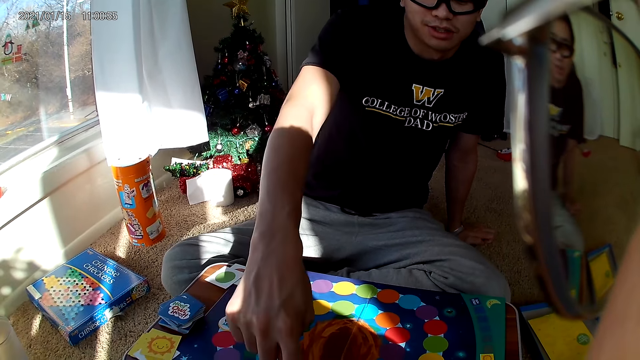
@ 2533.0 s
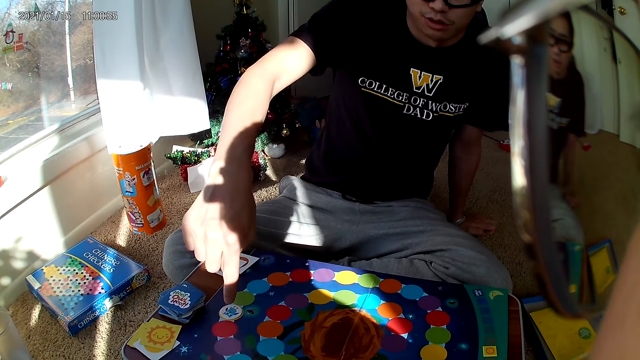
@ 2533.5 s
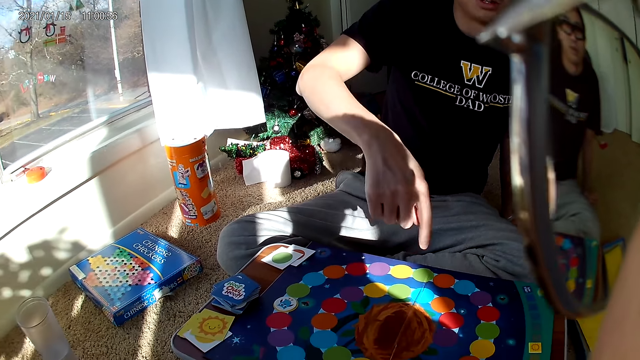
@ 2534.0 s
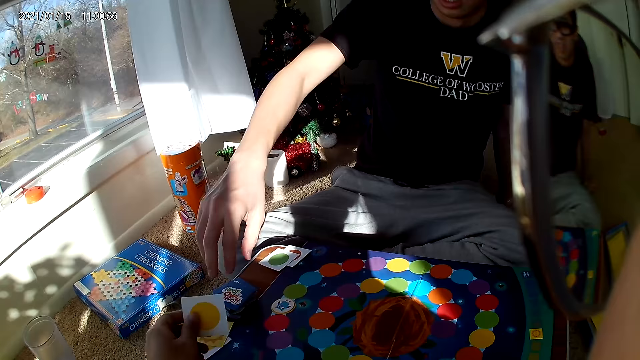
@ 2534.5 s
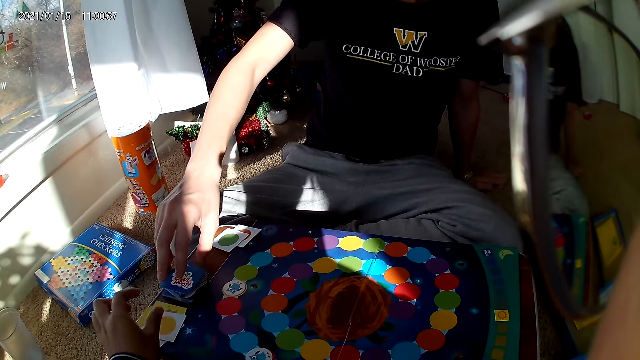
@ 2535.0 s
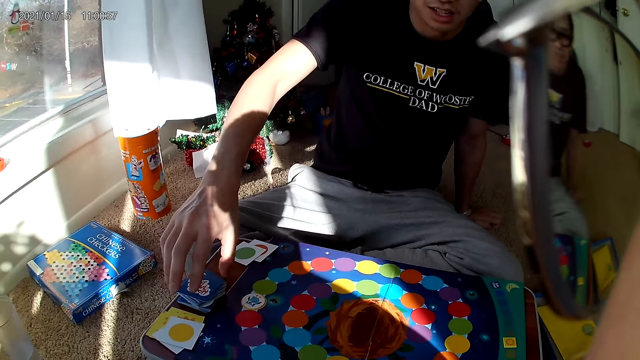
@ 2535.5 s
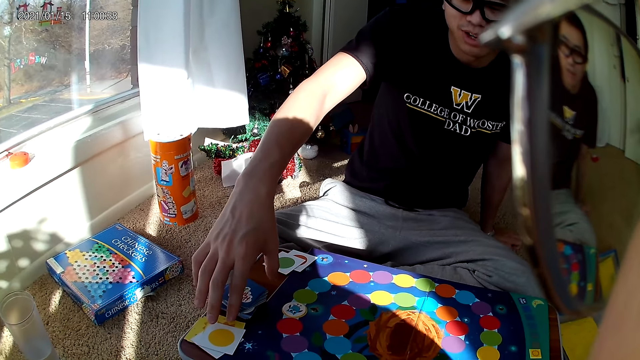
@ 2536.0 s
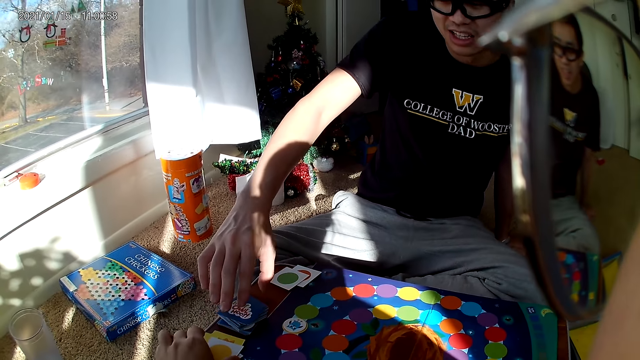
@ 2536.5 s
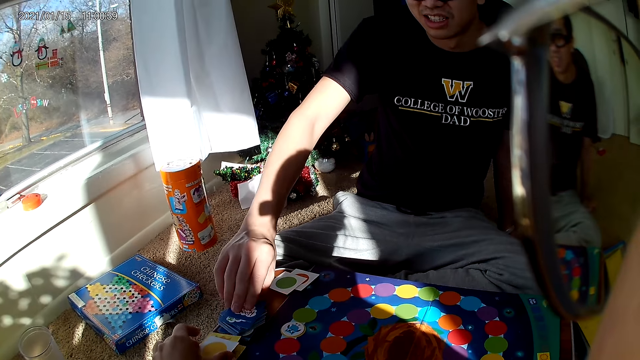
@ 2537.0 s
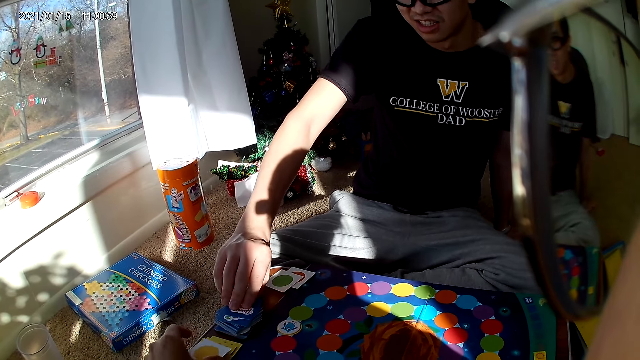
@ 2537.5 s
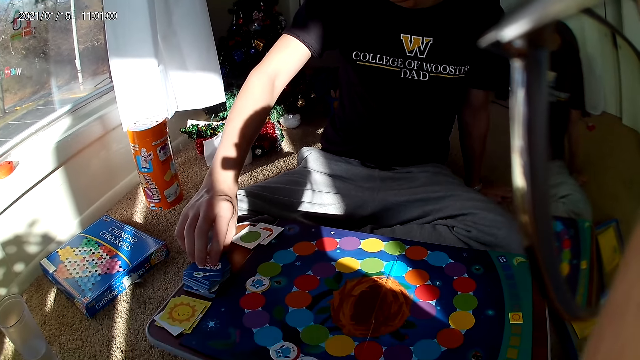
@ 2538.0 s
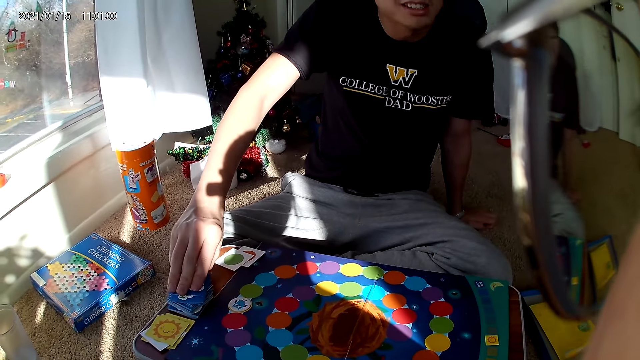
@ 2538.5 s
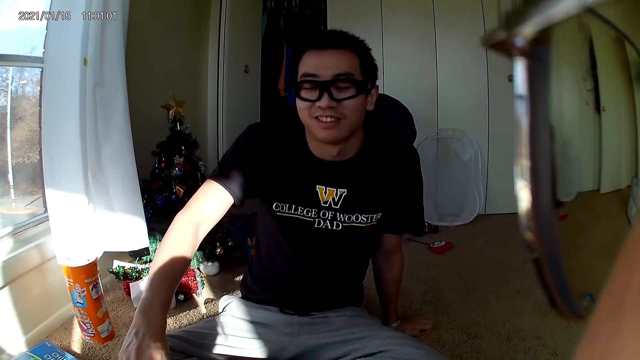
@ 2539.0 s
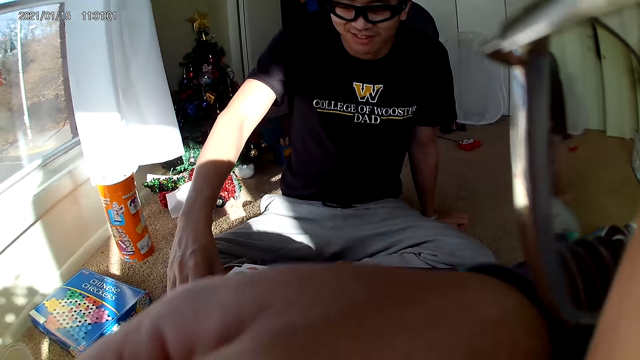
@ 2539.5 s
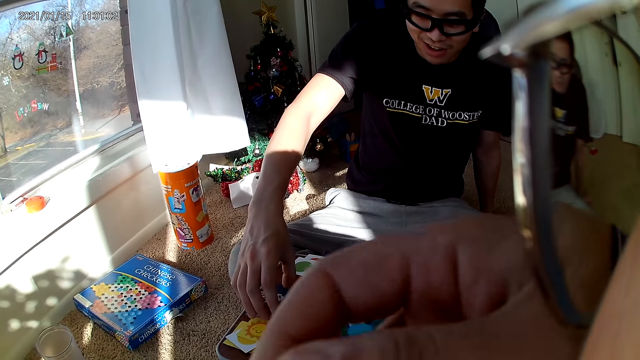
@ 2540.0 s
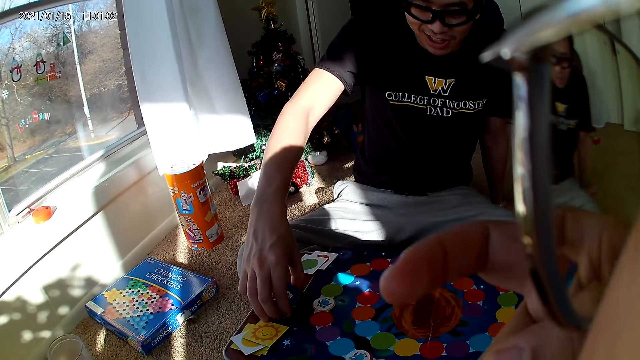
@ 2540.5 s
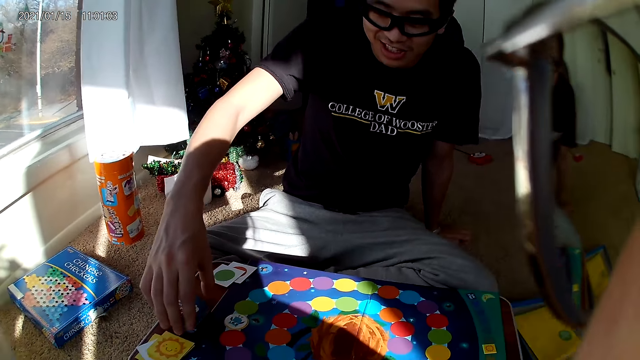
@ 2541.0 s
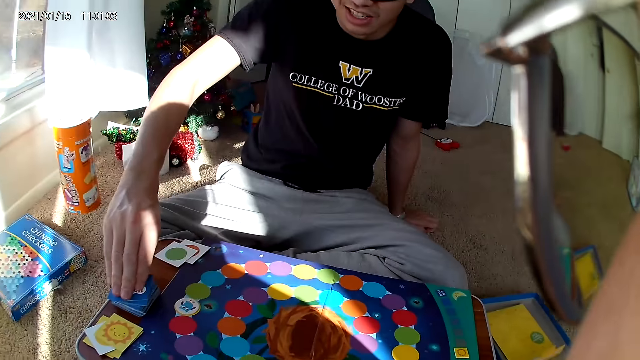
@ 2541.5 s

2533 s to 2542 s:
The camera wearer drops a card on the pile of cards with her left hand. The man takes a card from the card deck. The camera wearer takes back the card on the pile of cards. The man picks a card.

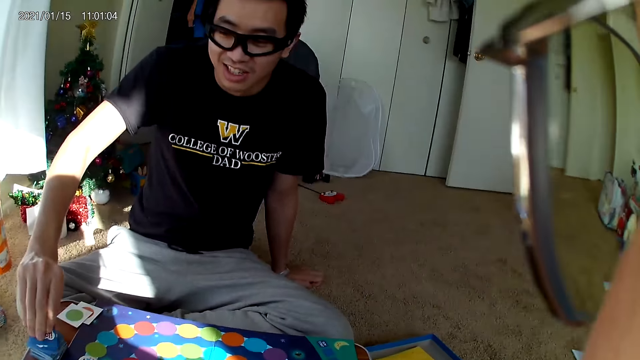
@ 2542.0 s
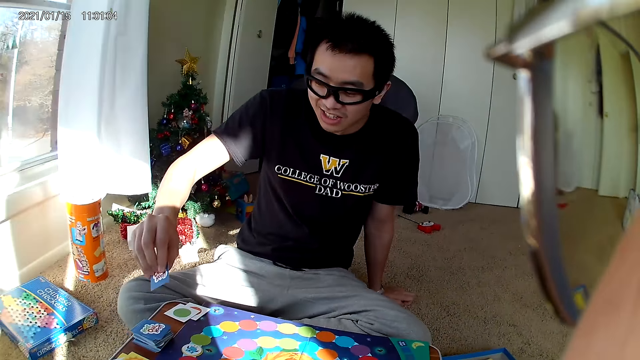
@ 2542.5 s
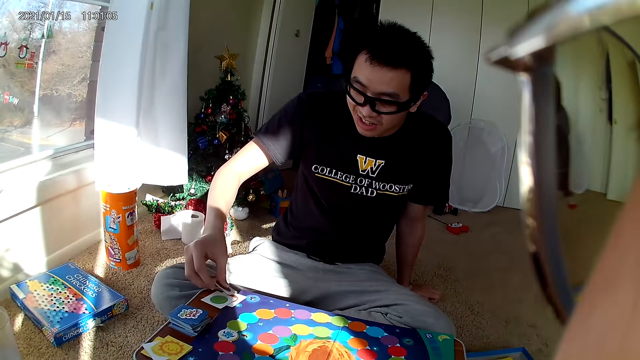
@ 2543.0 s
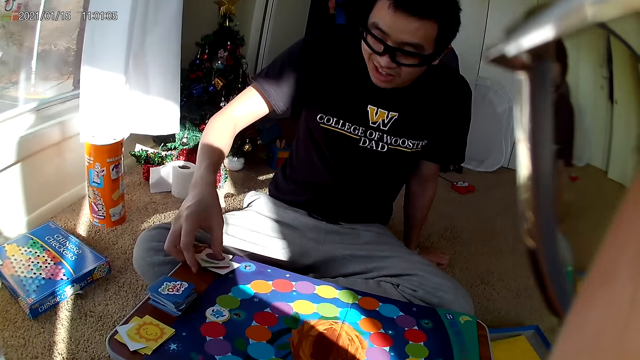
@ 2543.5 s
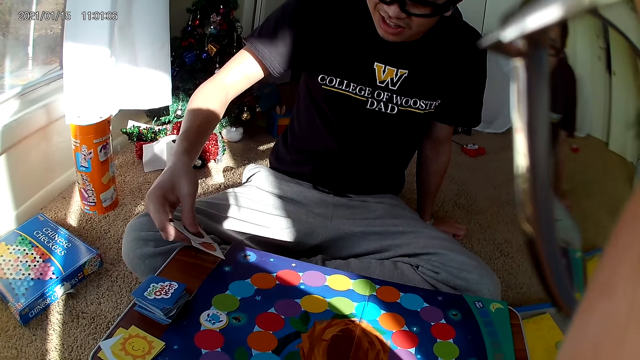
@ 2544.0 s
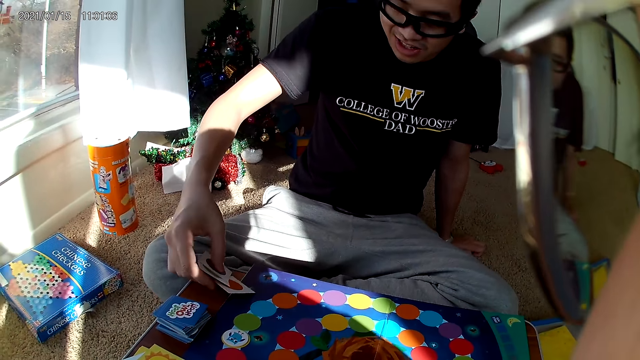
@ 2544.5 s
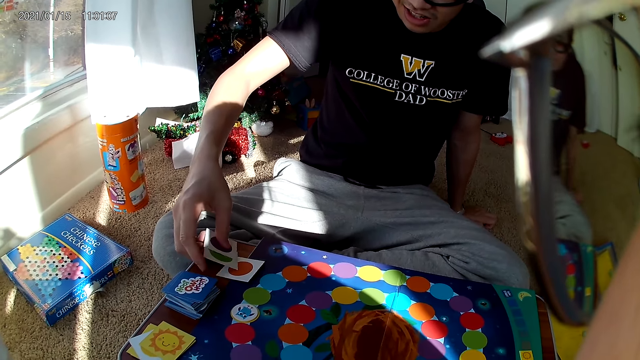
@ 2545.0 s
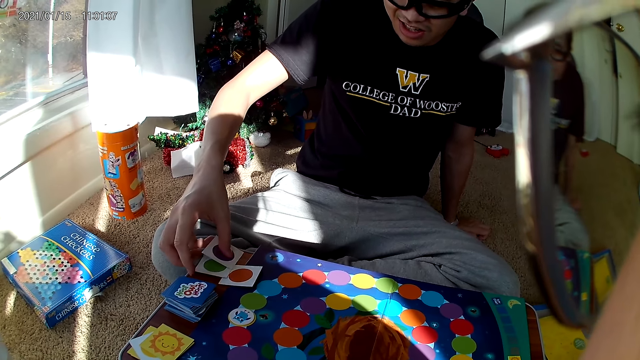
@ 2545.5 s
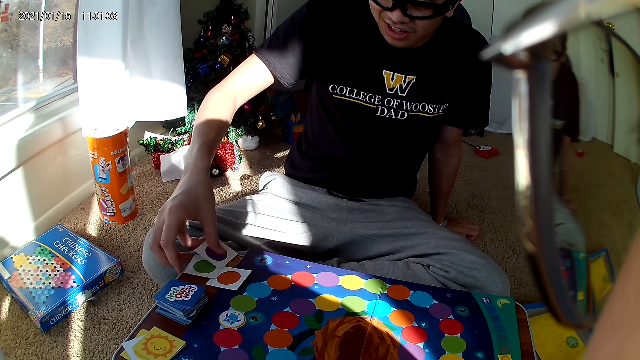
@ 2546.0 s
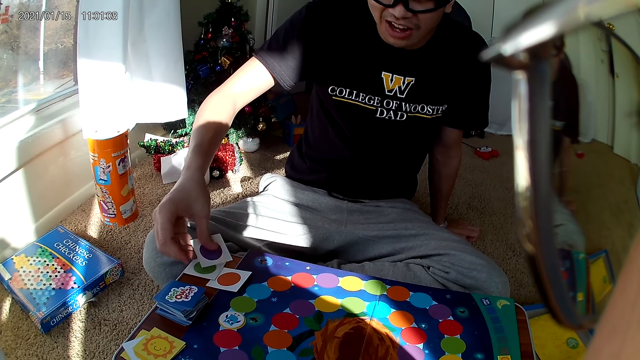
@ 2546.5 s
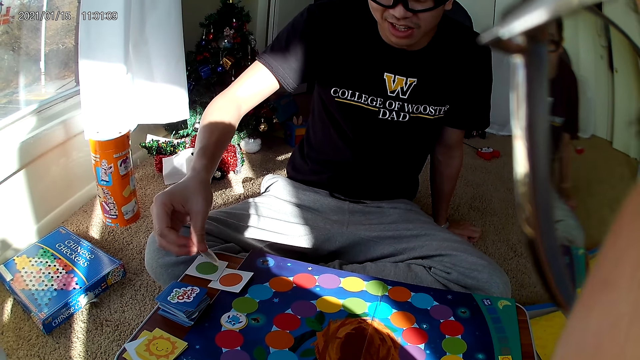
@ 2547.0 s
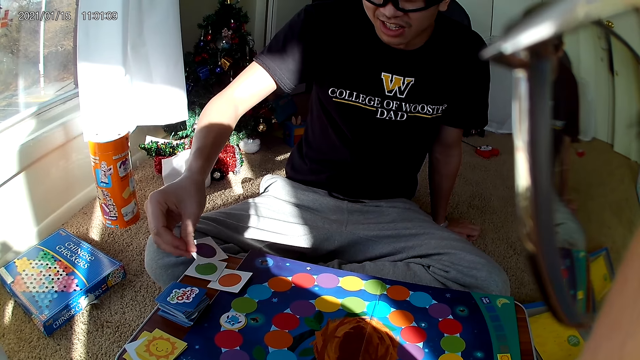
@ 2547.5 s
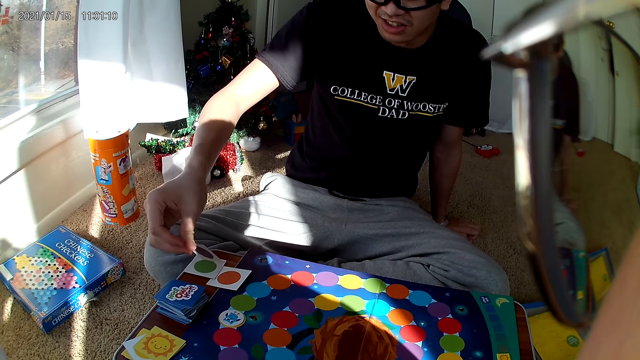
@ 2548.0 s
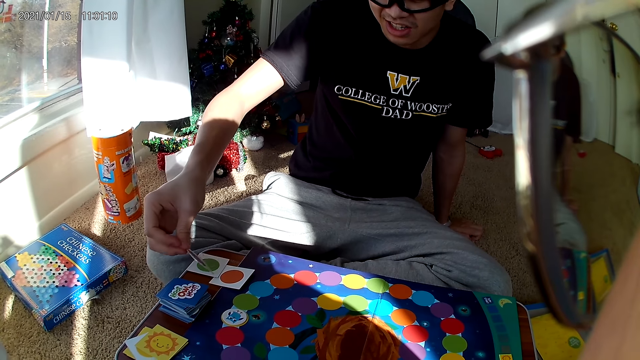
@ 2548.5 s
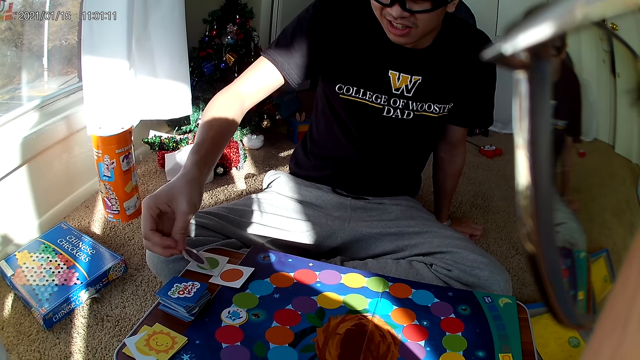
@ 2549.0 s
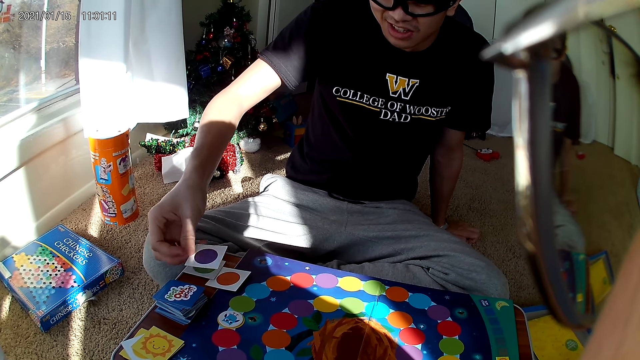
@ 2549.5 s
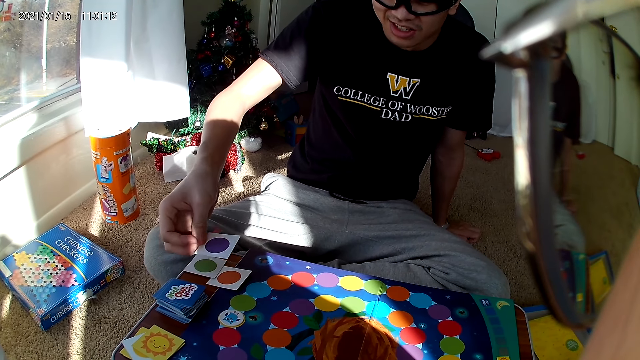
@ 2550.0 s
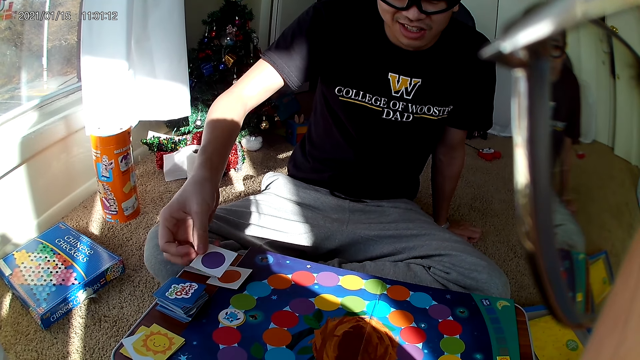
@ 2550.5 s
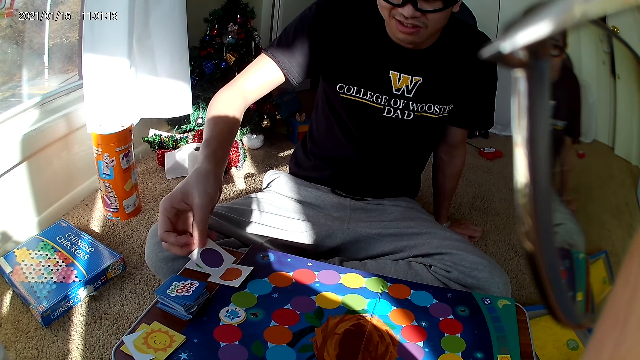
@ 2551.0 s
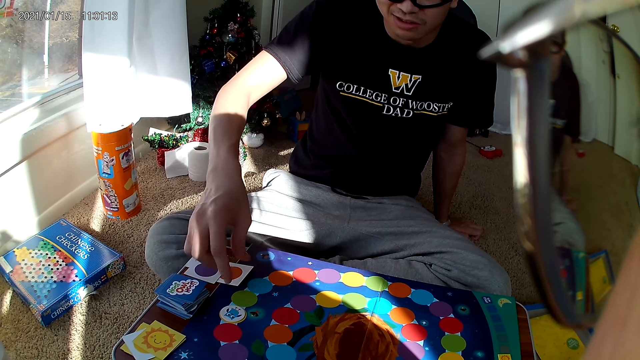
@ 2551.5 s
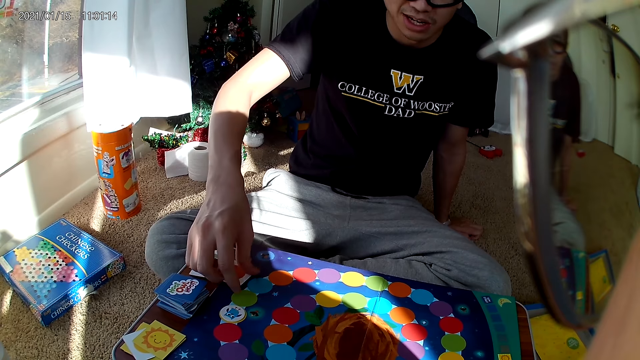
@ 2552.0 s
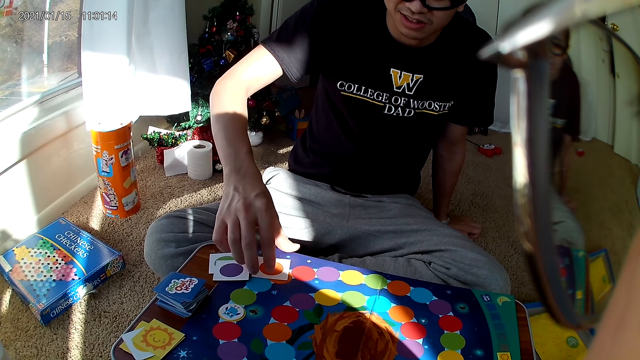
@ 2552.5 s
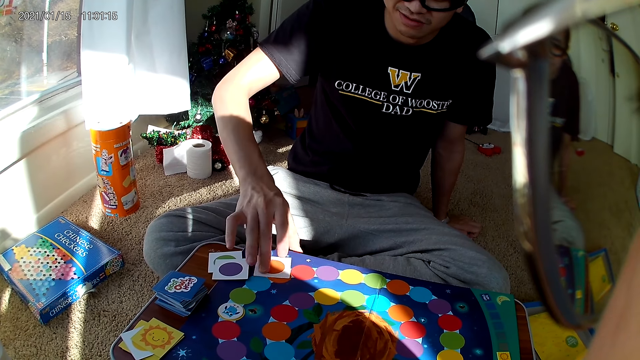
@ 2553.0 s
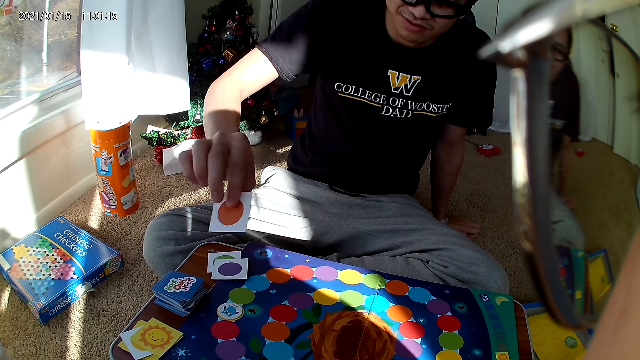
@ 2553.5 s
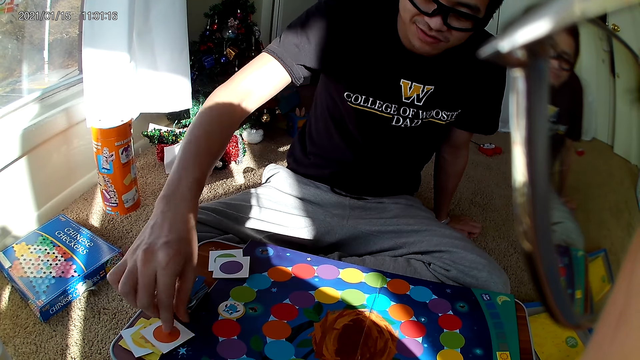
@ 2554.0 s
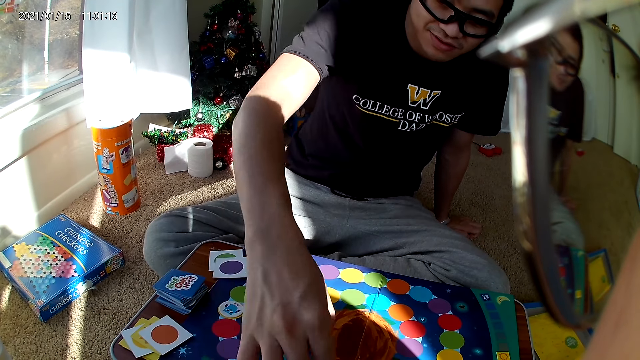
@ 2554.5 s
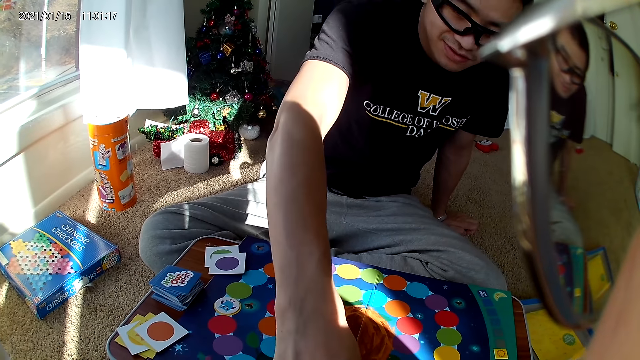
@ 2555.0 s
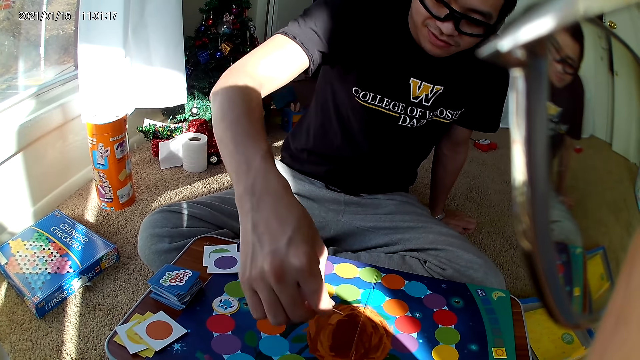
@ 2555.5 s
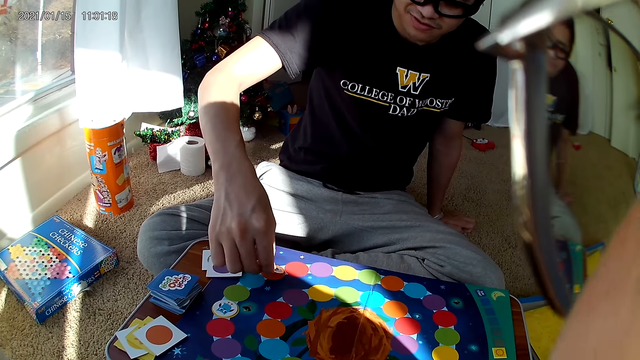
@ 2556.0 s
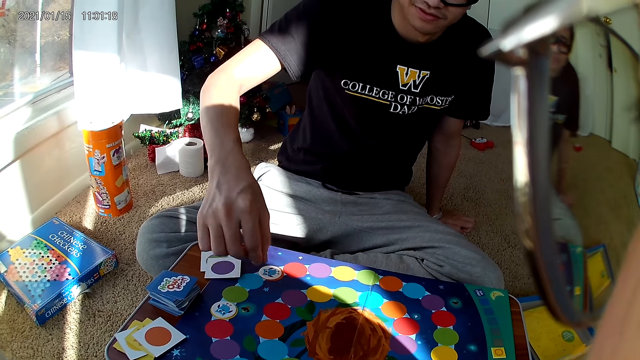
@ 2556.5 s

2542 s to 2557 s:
The man drops the card on his set of cards on the wooden board. The man picks cards, arranges the cards on the table, and picks cards. The man places a card on the table. The man takes a card with his right hand, drops the card on the card pile, and moves a card on the cardboard. The man picks a sticker and places the sticker on the table.
